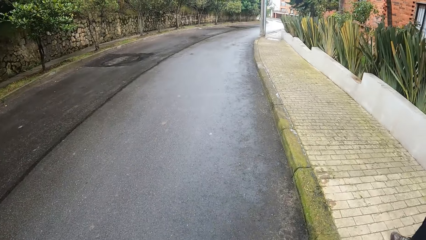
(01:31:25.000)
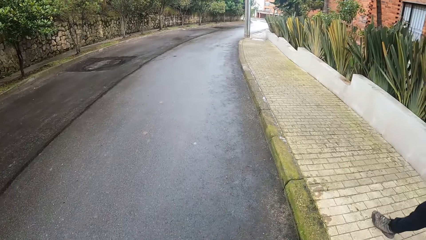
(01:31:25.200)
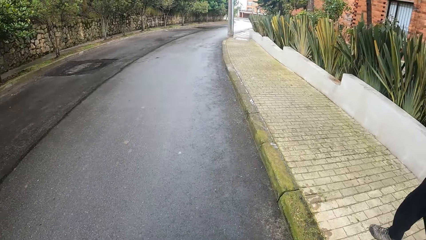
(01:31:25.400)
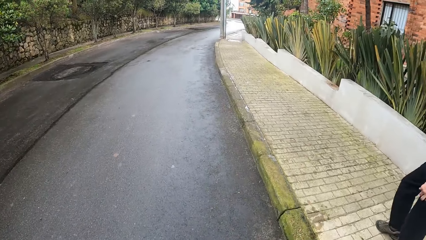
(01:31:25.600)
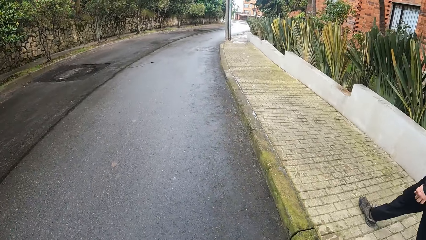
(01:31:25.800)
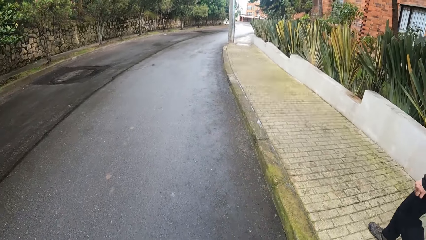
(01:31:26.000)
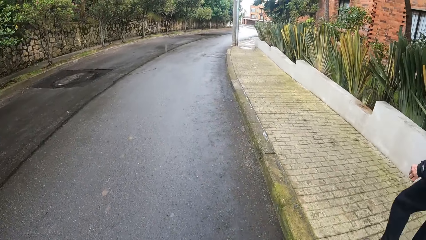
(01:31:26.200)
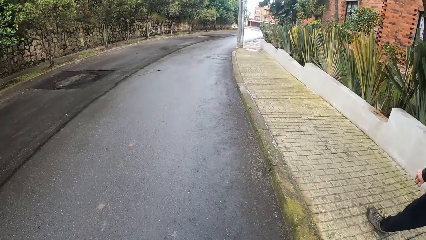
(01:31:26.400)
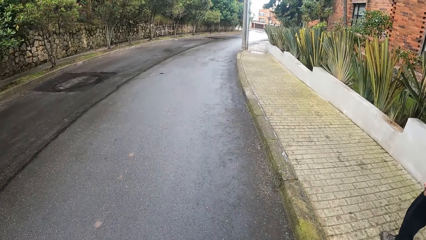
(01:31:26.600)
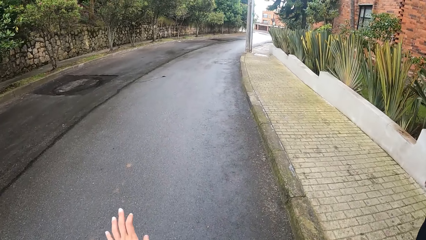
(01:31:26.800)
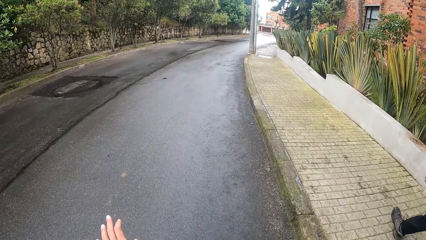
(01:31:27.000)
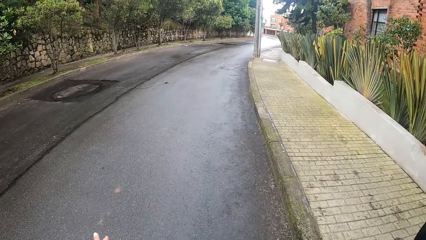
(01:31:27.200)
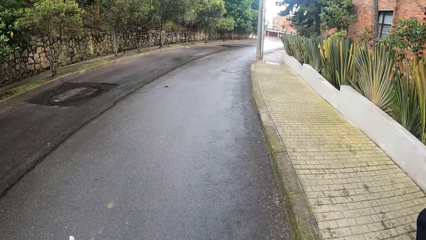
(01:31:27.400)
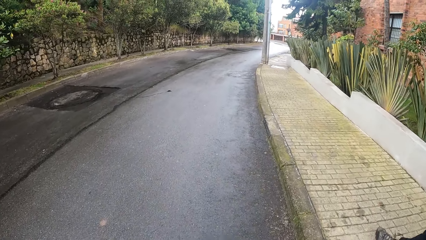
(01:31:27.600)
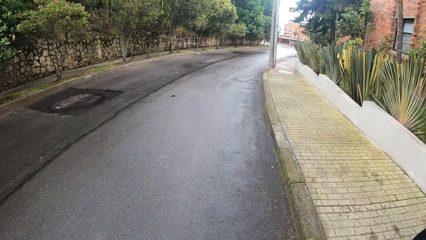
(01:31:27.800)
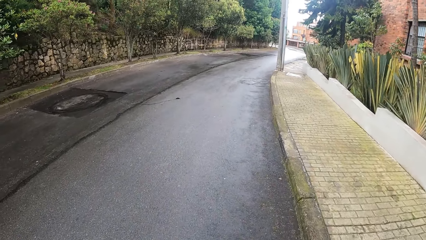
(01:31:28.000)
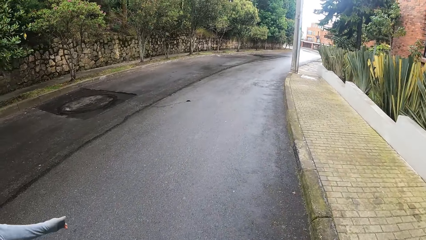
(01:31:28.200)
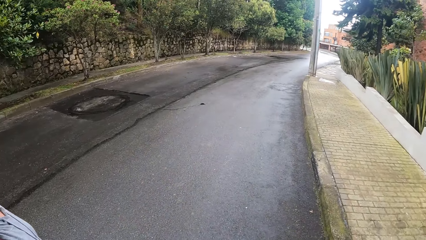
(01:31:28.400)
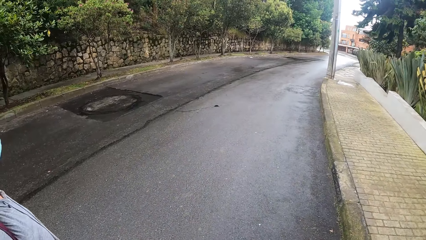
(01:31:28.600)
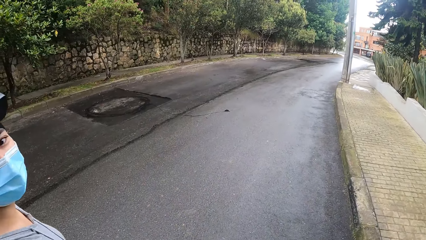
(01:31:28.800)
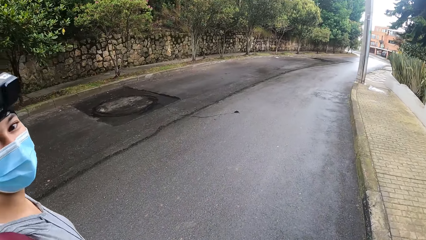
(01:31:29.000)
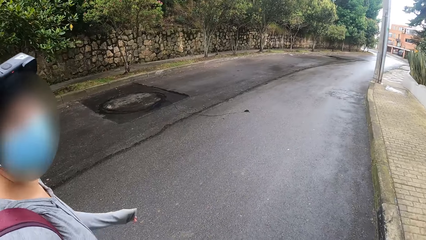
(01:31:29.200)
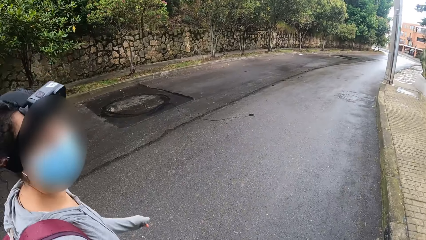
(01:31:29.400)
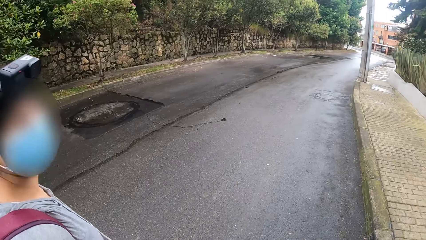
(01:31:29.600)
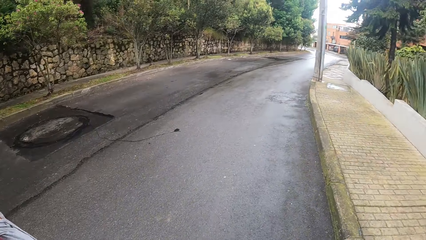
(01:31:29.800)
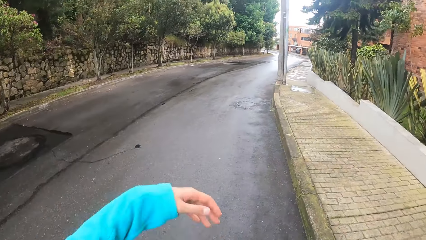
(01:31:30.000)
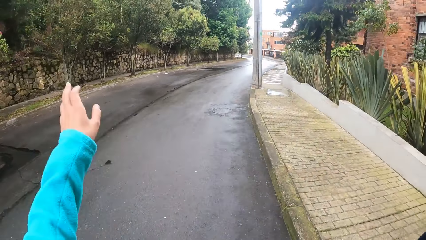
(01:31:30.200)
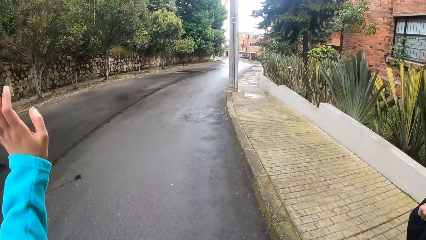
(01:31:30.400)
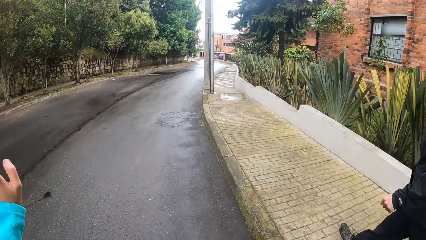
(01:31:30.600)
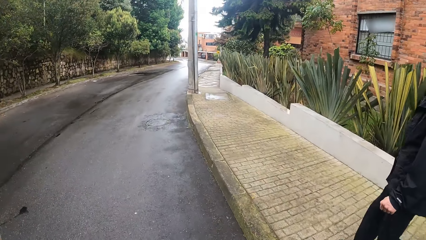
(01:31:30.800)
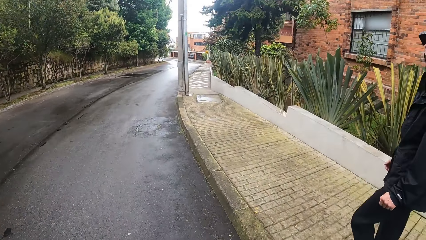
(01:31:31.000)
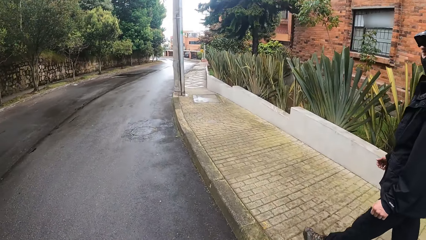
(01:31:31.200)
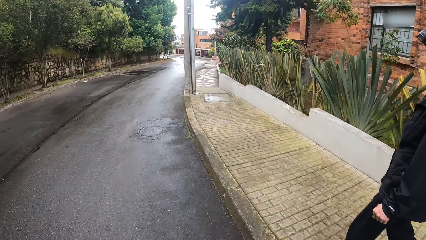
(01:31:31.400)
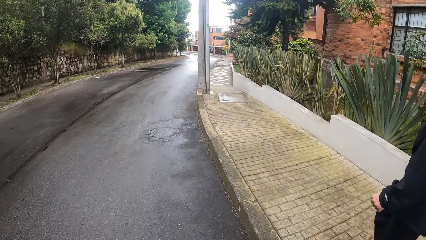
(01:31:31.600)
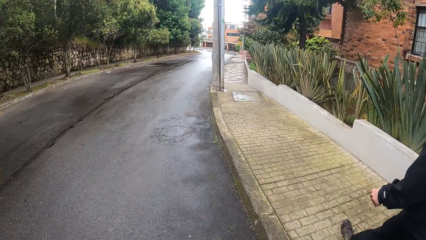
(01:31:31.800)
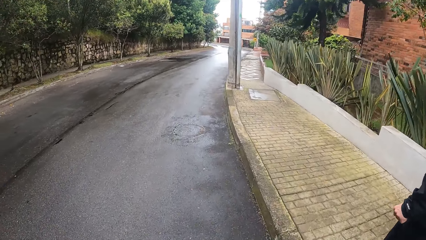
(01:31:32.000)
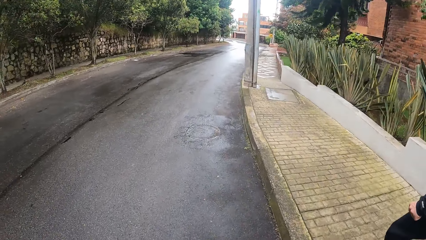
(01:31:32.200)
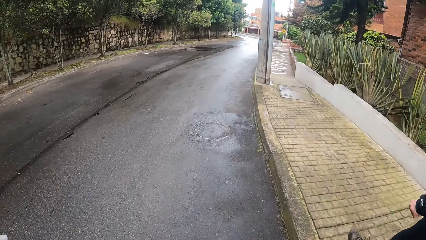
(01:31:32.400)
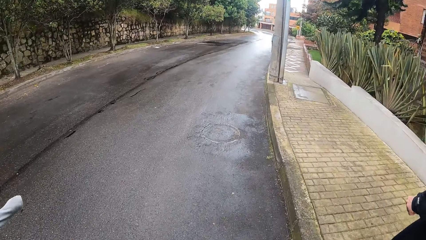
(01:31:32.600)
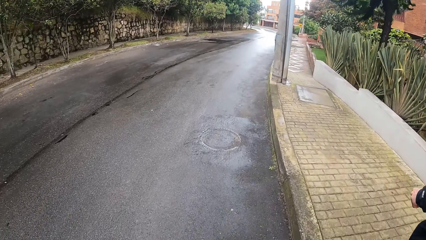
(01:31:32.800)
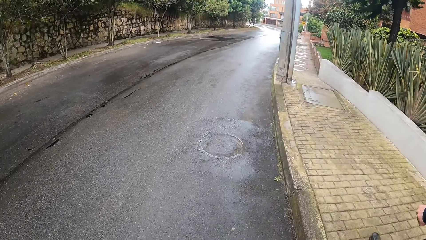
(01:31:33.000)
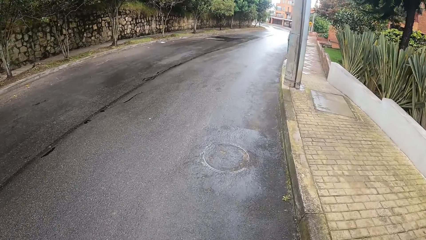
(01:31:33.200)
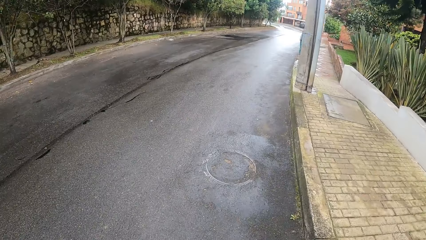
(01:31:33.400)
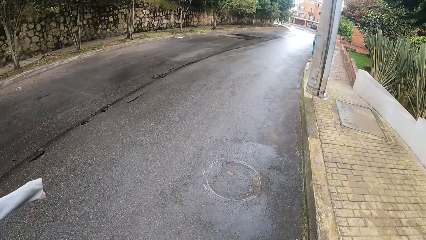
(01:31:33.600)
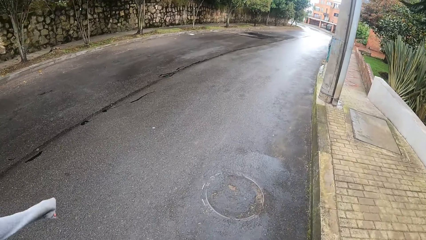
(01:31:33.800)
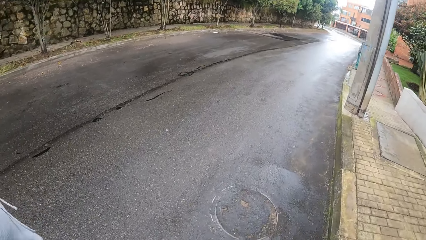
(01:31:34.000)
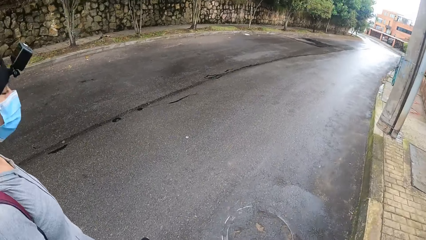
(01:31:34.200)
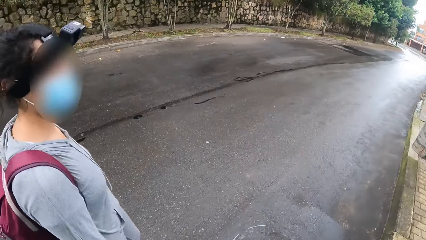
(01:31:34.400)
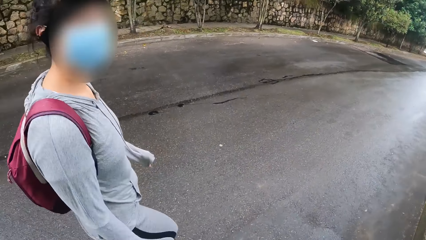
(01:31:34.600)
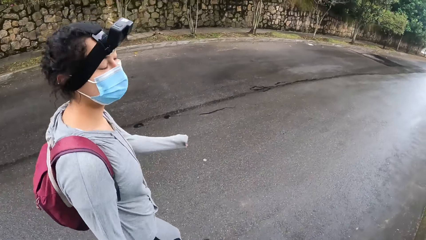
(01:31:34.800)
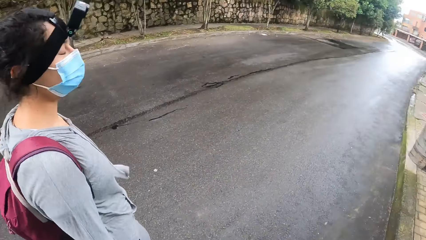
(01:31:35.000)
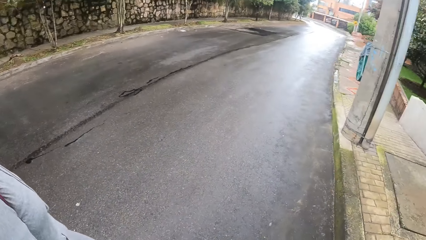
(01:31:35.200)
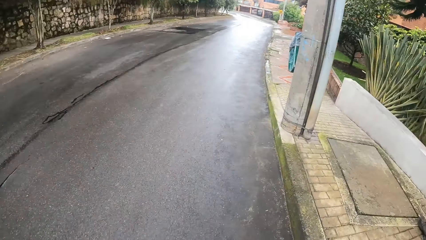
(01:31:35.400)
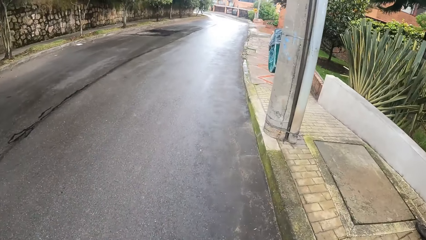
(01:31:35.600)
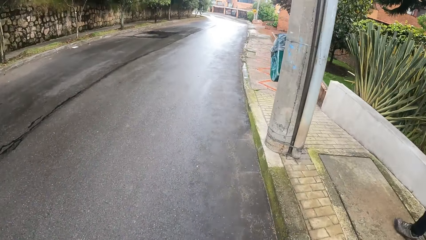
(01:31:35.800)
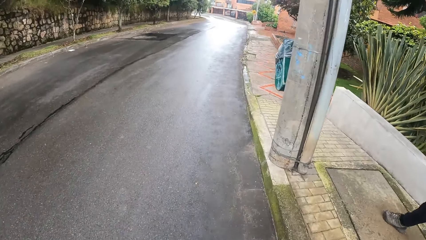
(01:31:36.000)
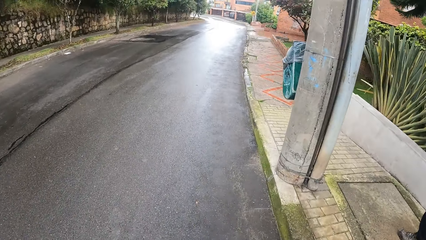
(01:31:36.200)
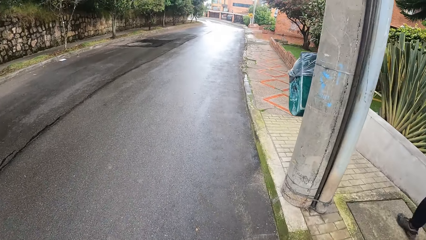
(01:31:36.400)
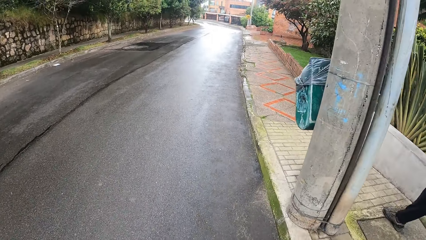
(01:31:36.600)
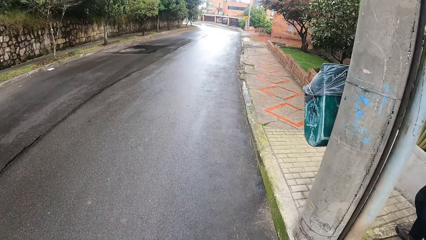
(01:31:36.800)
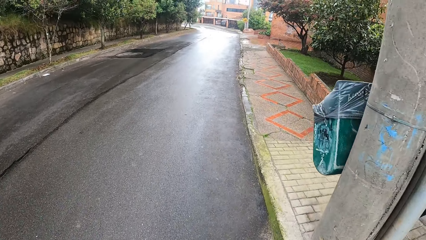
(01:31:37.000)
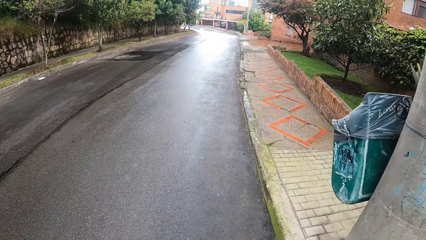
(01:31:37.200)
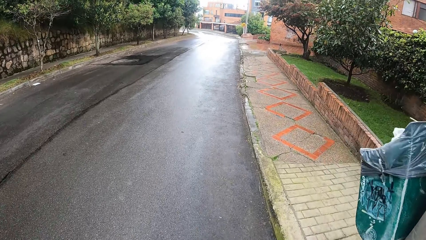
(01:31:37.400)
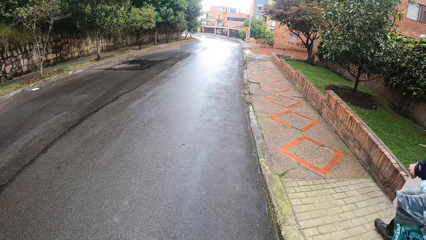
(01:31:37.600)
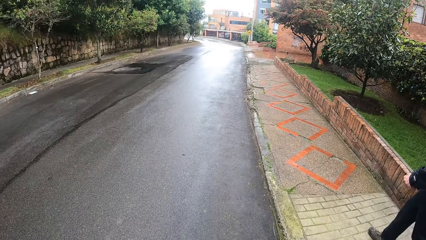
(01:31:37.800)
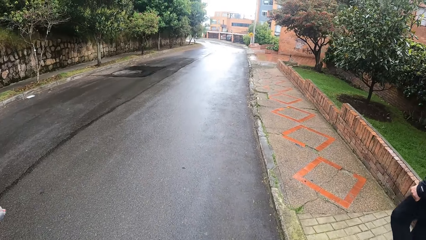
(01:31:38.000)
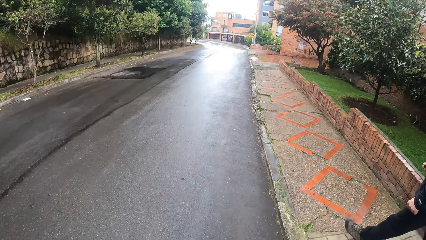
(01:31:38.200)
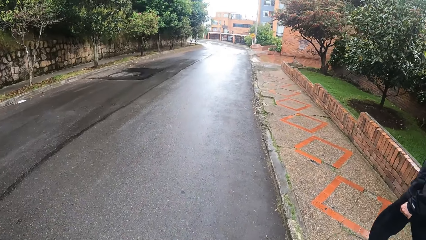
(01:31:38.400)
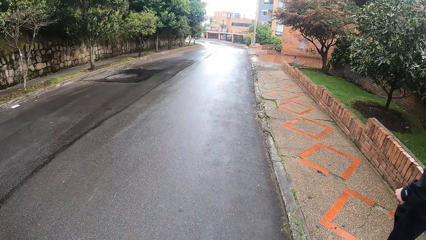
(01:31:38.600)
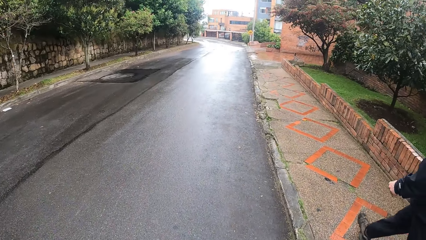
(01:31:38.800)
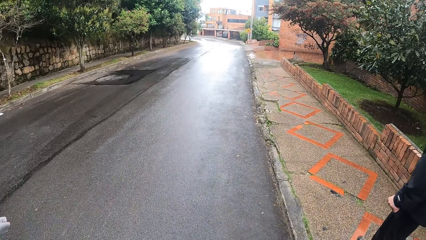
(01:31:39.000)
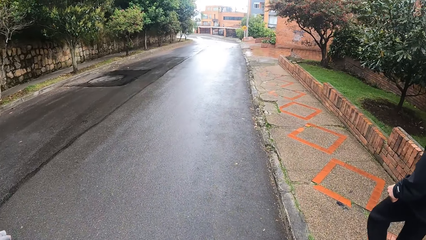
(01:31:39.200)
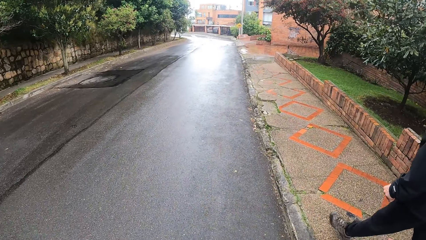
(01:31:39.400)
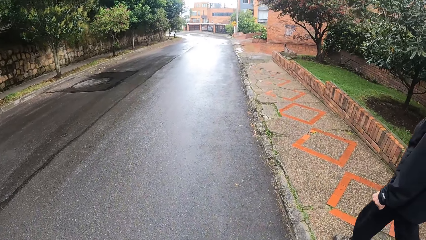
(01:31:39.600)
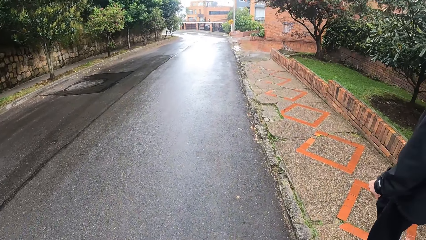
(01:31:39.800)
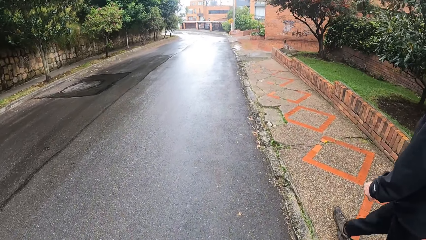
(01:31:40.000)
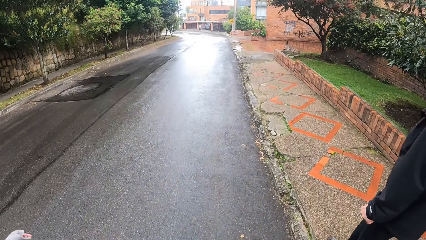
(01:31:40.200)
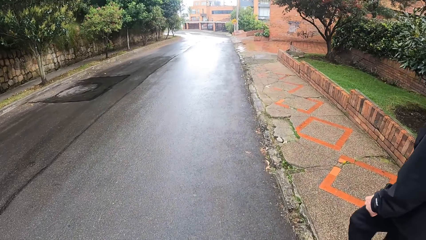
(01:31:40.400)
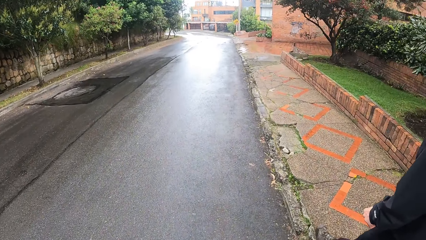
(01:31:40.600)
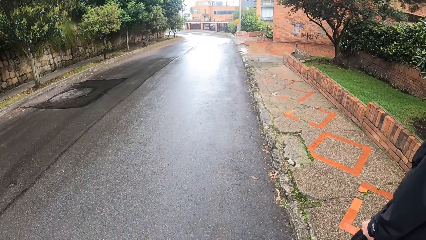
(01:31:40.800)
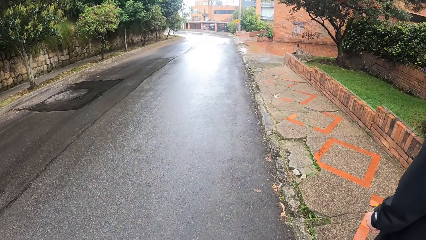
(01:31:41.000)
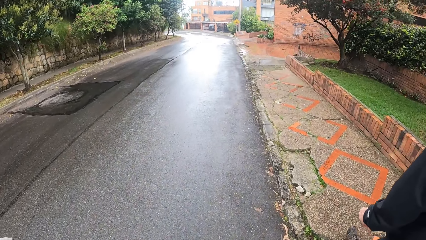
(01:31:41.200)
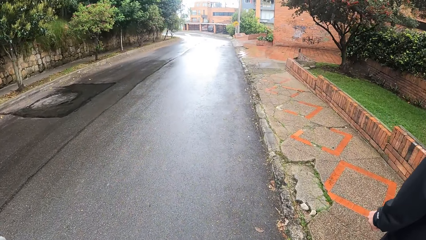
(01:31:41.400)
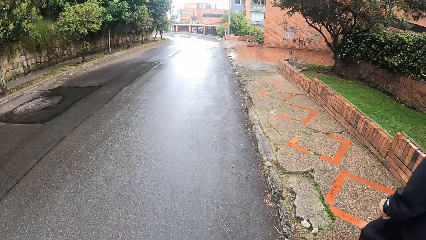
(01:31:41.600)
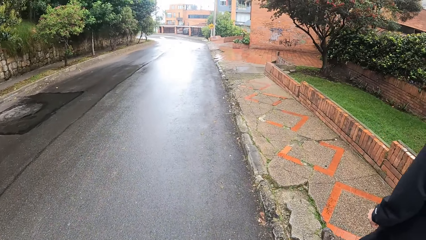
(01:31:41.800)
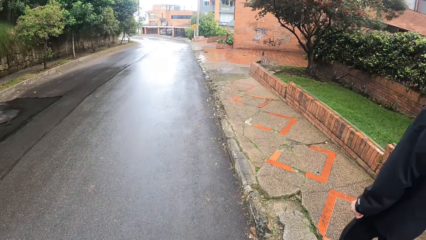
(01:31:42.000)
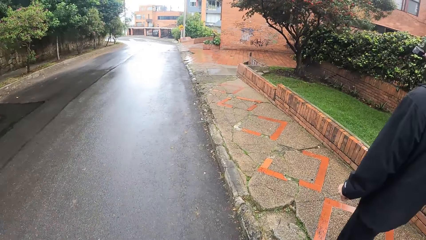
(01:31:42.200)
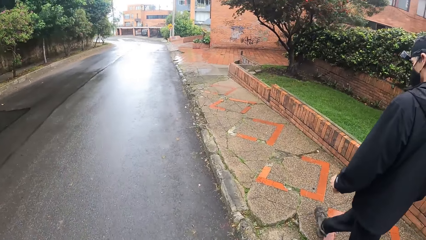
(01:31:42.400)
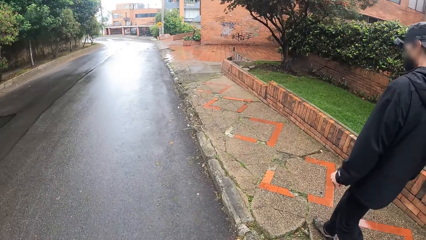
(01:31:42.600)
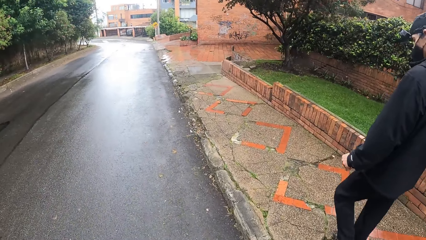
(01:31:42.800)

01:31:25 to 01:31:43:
A woman stares at the camera wearer. The camera wearer lifts the hand. They interact with the woman. A man moves around. The camera wearer walks around. The woman moves around. The camera wearer moves around.
